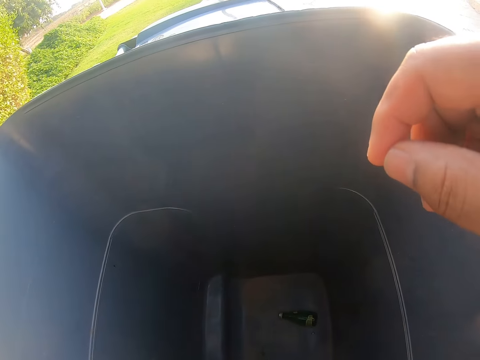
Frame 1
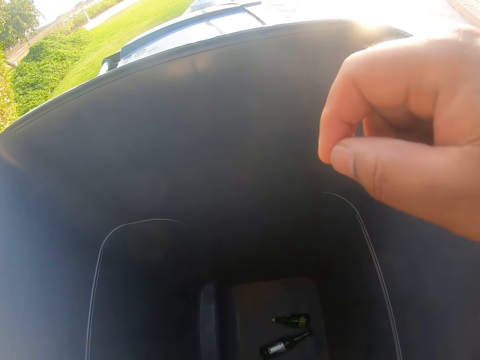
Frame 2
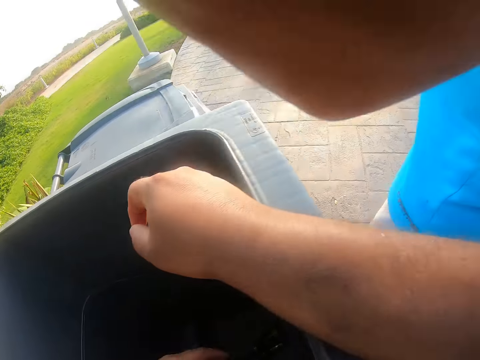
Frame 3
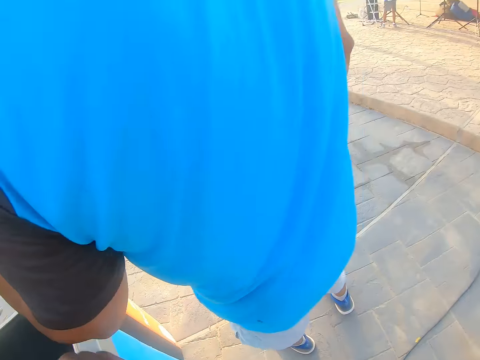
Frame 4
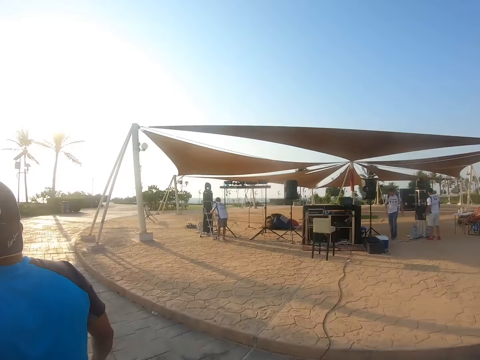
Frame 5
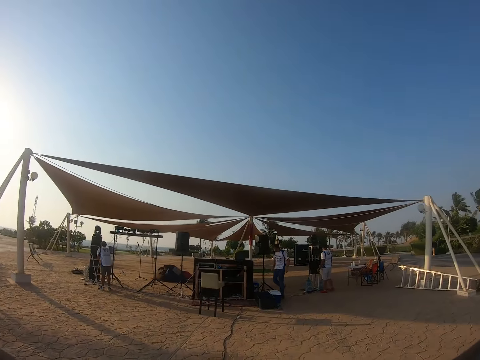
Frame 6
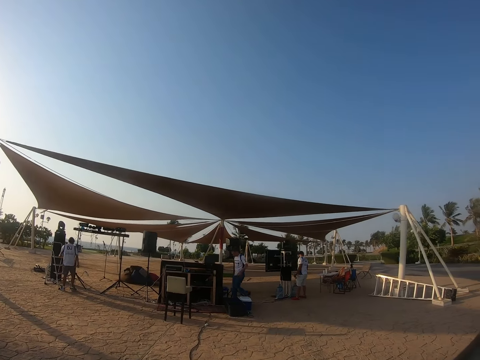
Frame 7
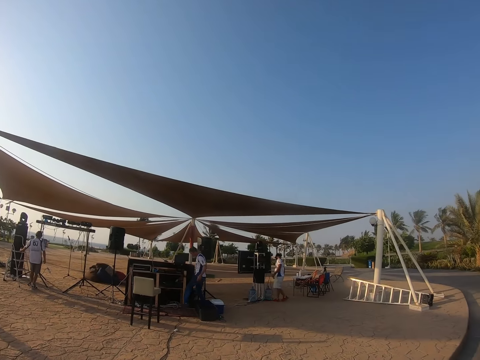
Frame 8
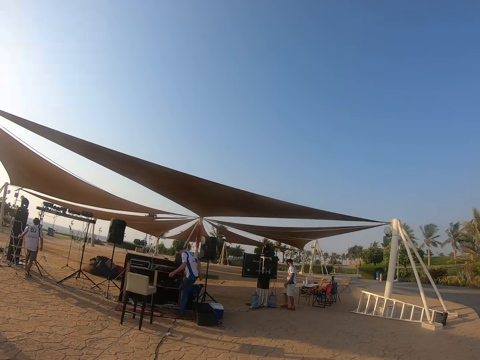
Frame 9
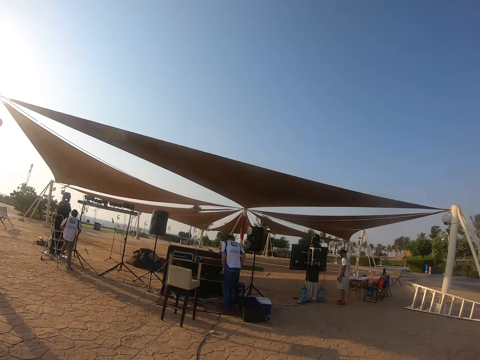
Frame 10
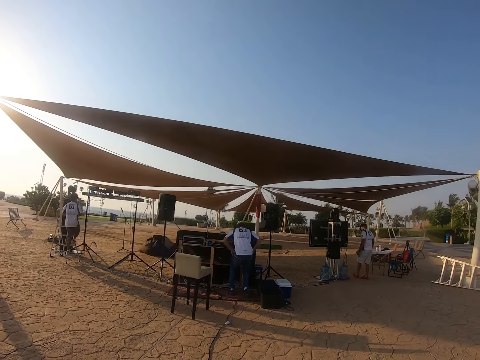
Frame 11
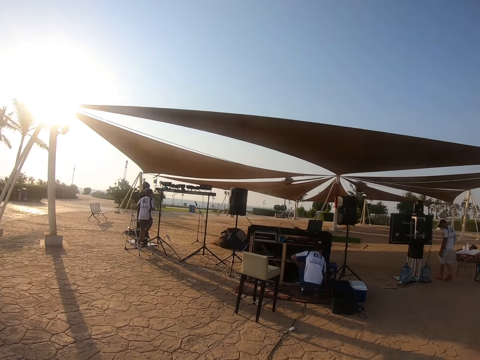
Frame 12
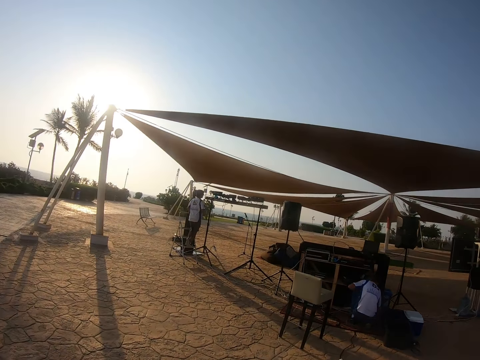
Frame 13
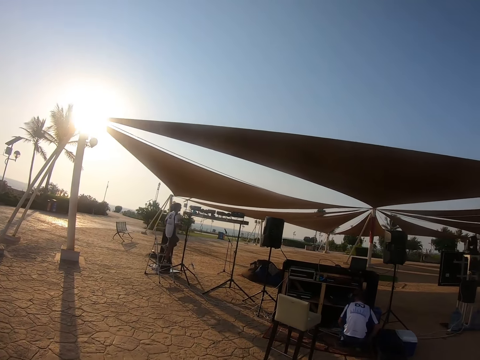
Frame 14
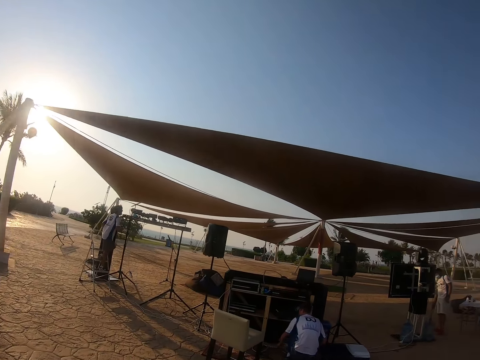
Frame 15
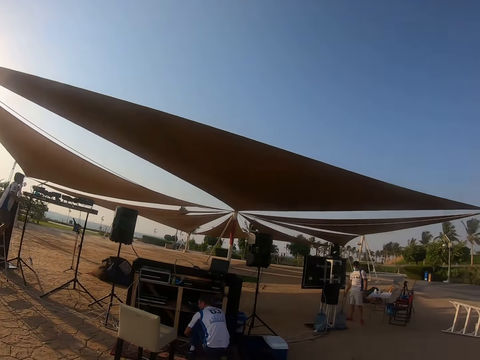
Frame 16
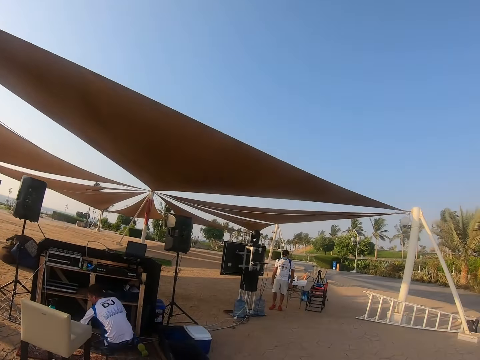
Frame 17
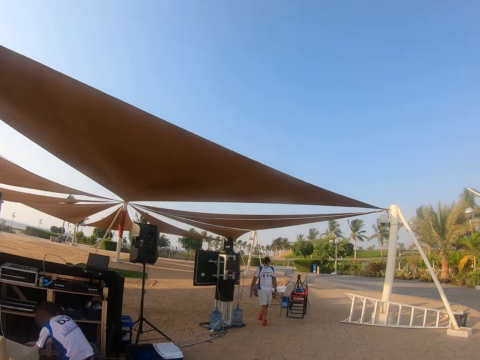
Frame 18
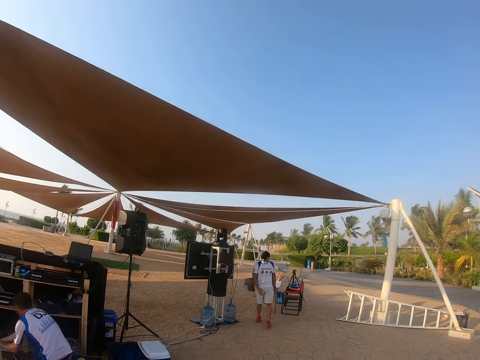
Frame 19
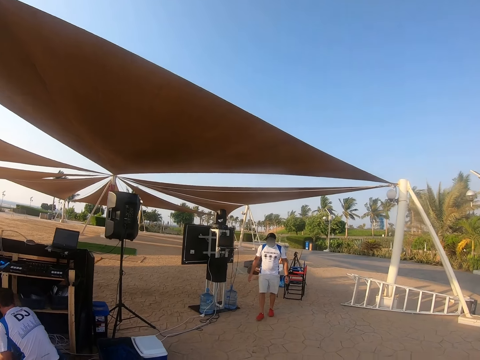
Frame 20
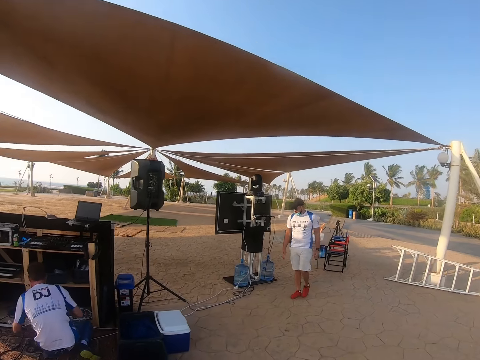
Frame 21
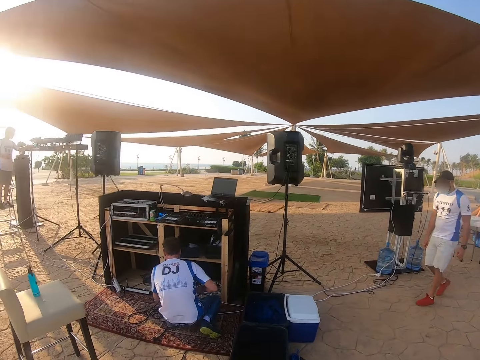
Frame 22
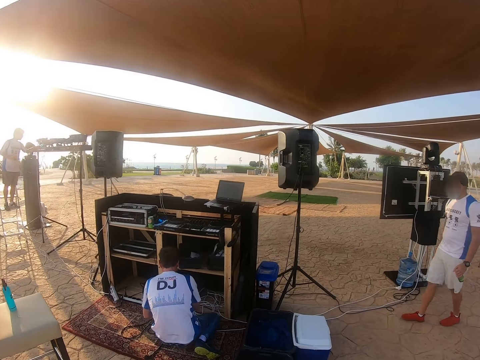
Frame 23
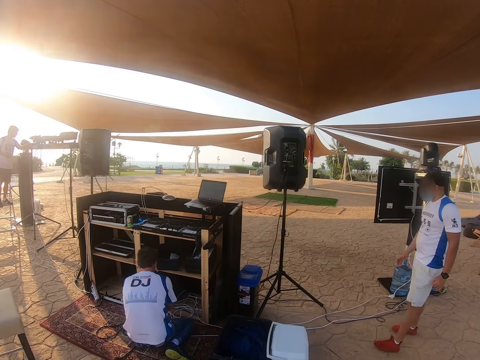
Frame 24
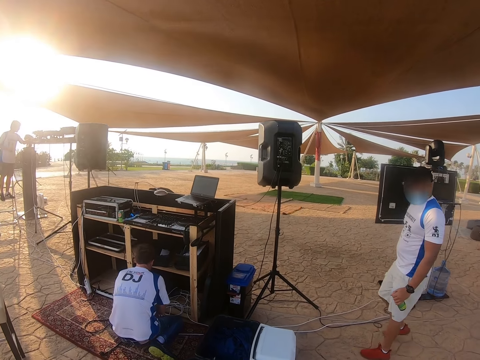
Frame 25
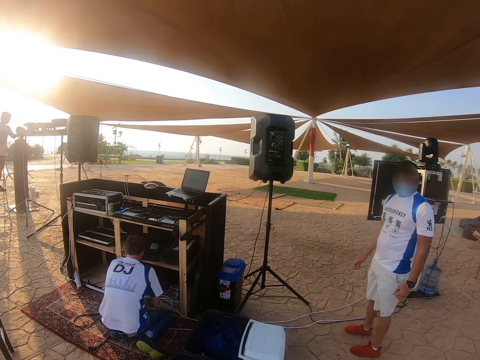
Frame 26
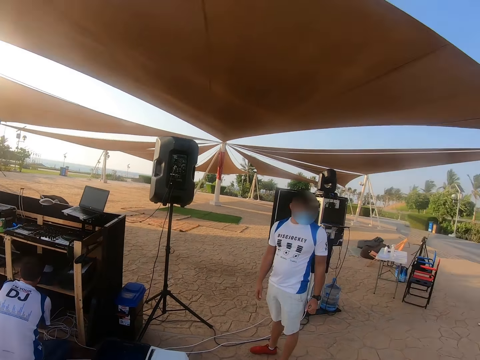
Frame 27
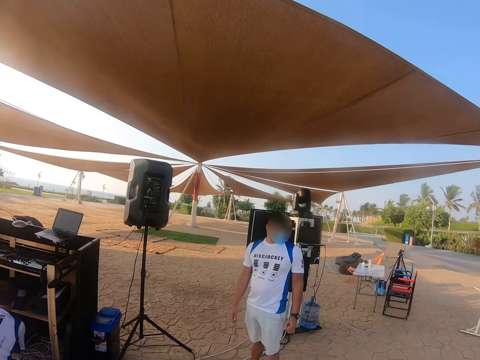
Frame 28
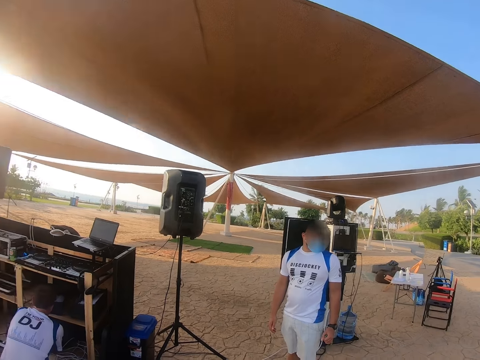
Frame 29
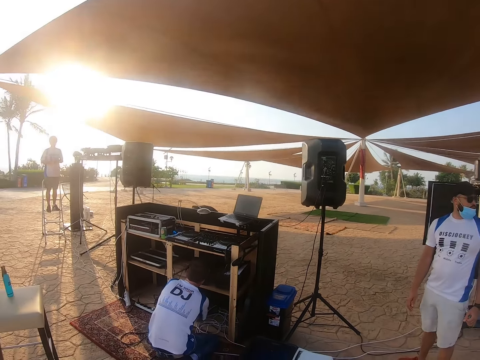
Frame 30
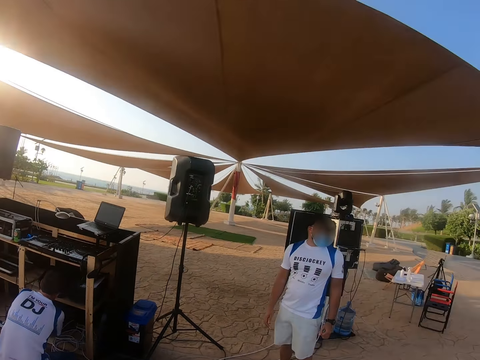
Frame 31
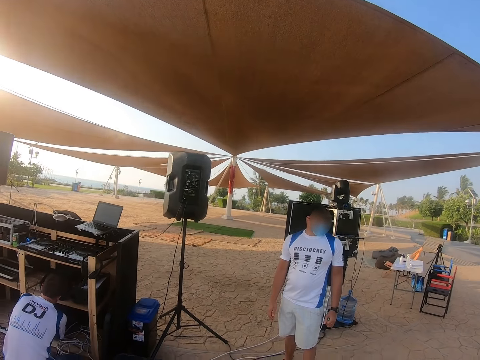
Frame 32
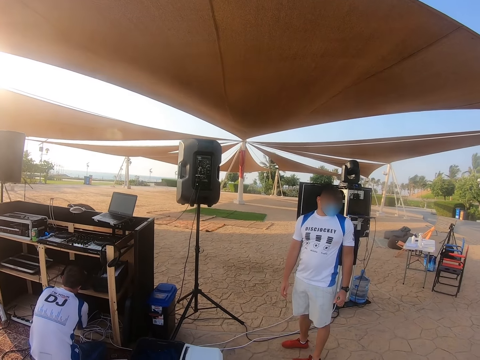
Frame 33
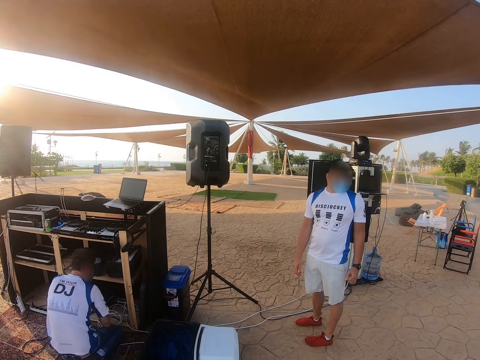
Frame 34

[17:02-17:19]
The camera wearer walks on the compound. A man walks towards the table and bends down. The camera wearer walks around. Another man walks around. A man holds the bottle. The camera wearer looks around the compound.

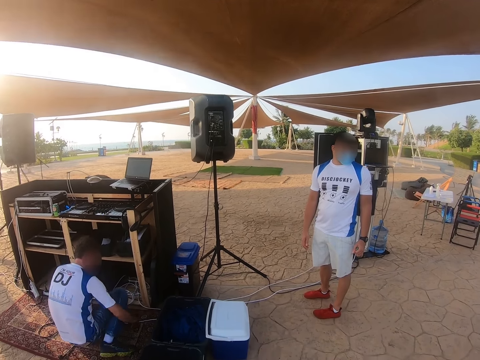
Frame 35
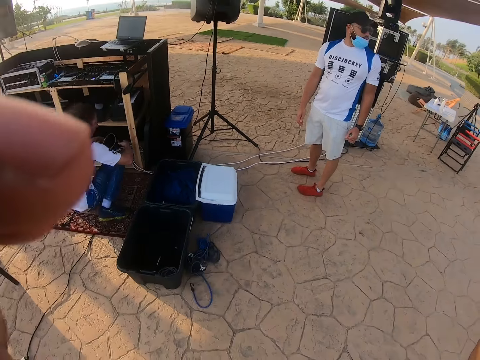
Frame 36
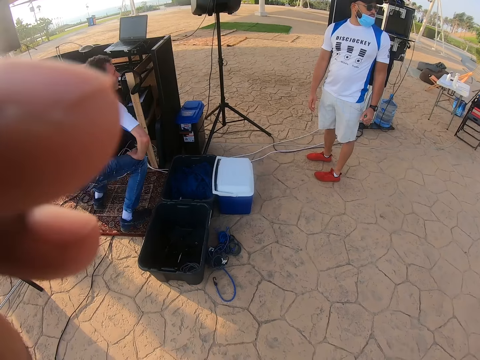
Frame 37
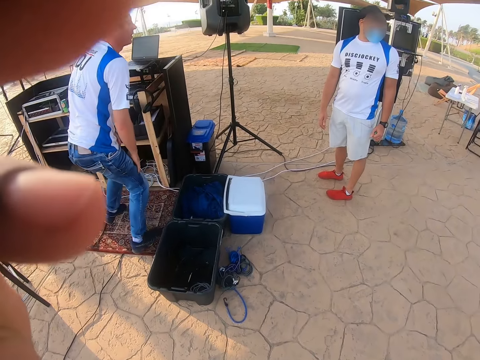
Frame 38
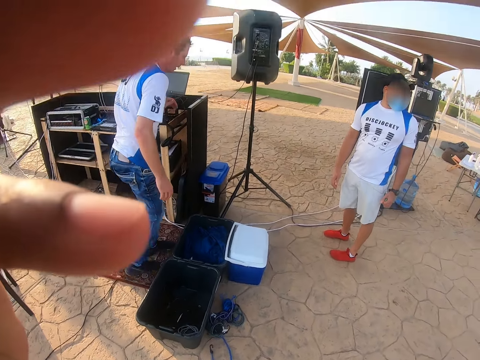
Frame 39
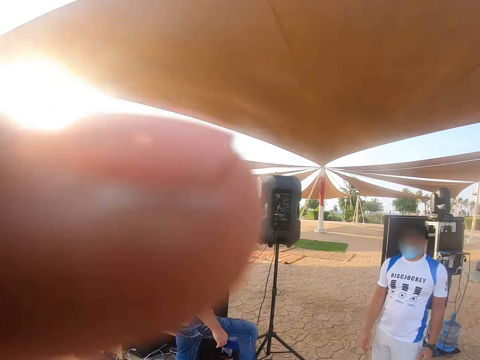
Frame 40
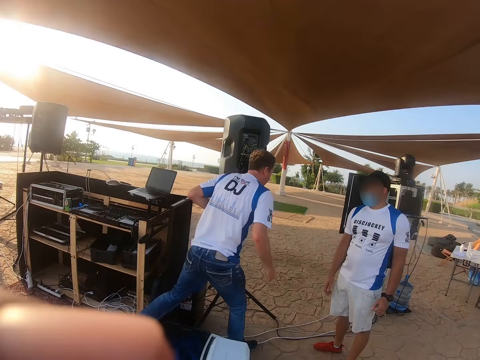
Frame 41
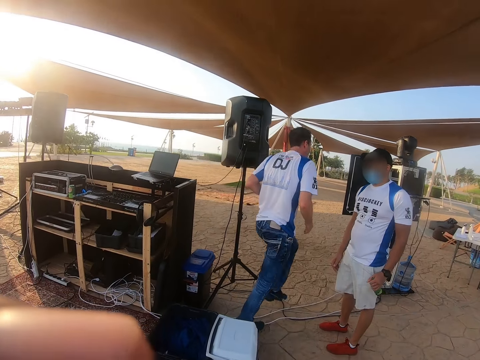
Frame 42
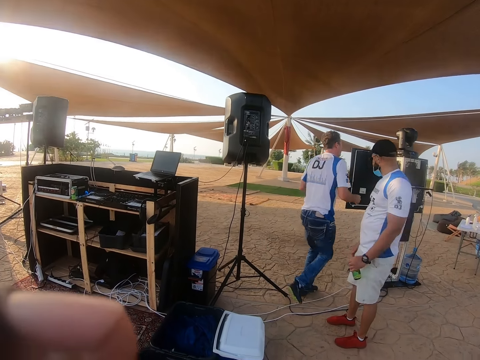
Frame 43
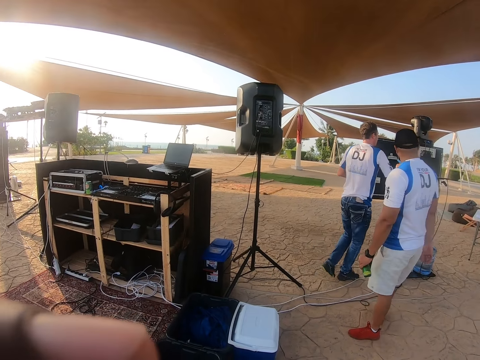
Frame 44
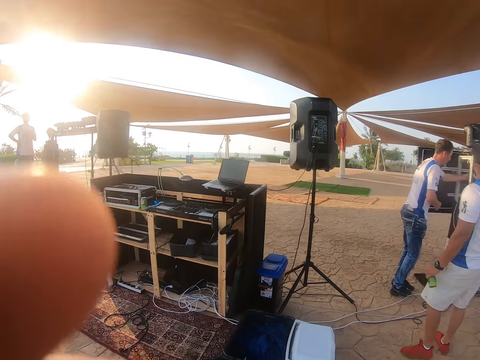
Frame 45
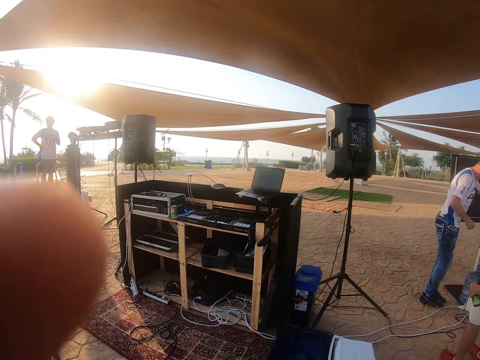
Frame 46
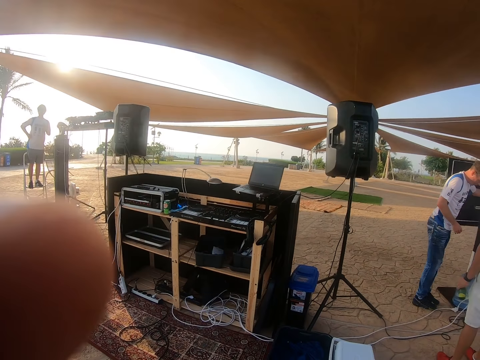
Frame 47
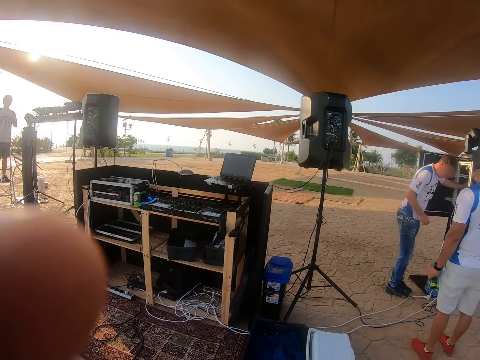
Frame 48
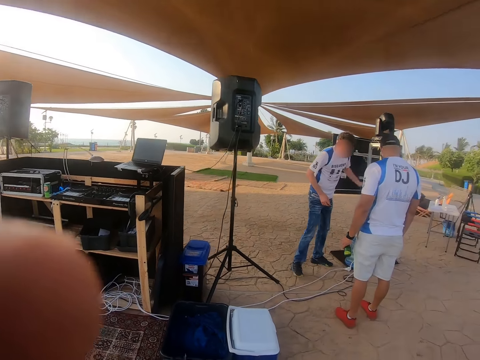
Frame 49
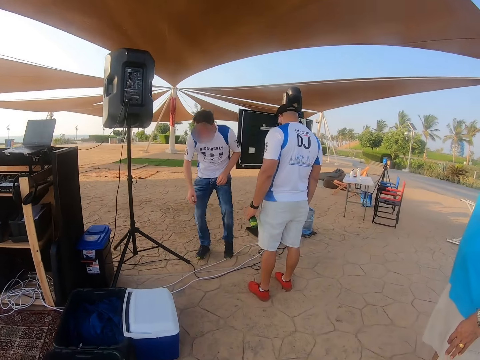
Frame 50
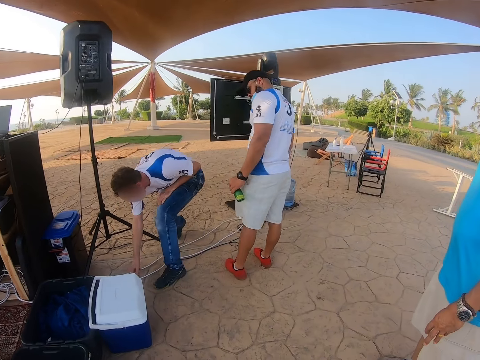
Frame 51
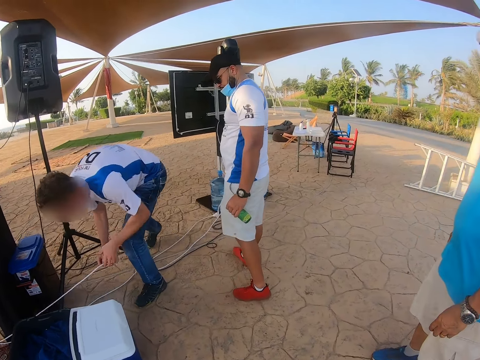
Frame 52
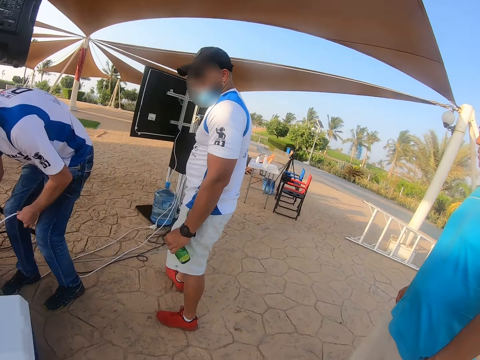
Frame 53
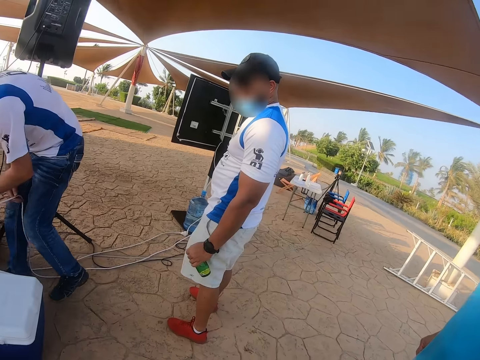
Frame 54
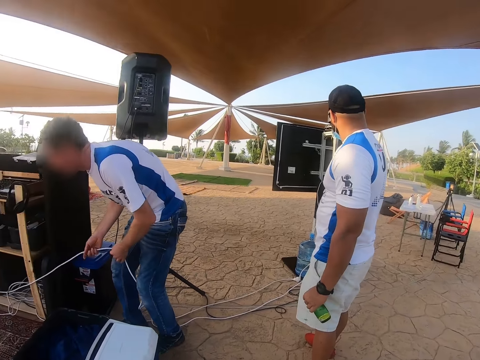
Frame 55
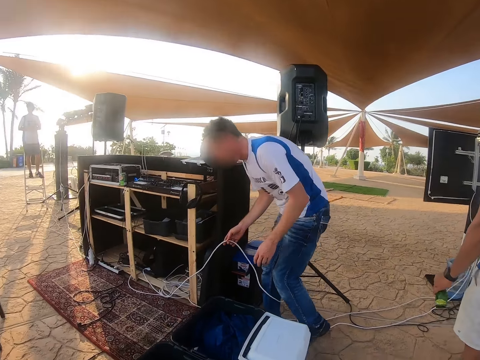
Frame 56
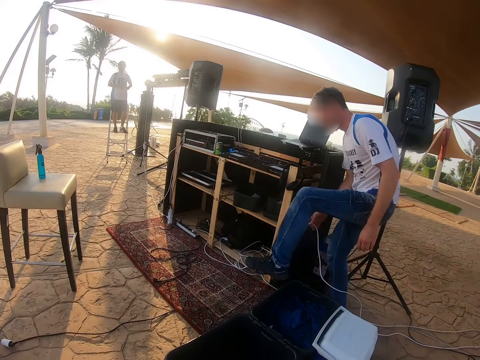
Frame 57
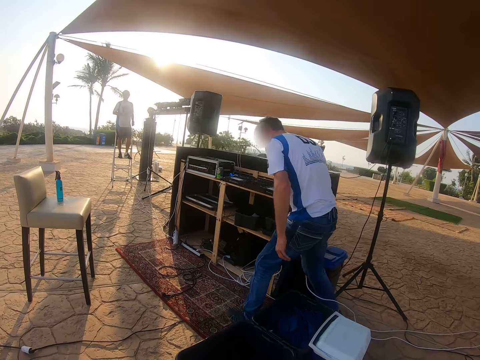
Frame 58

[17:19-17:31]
A man stands up. The camera wearer lifts the hand. The man walks towards the stand. The camera wearer looks at the speaker. They look at another man. The first man touches the cable and holds the cable.
